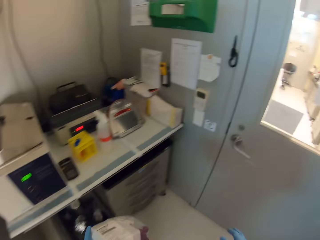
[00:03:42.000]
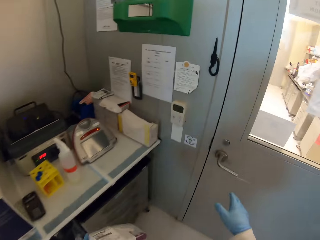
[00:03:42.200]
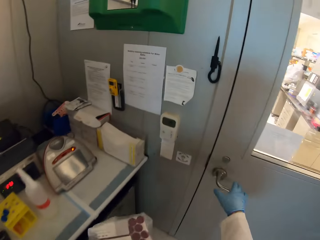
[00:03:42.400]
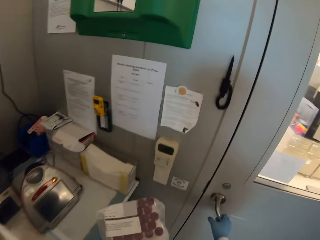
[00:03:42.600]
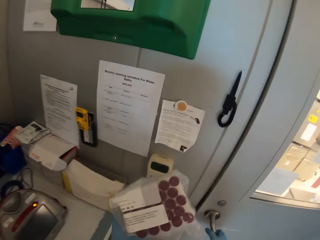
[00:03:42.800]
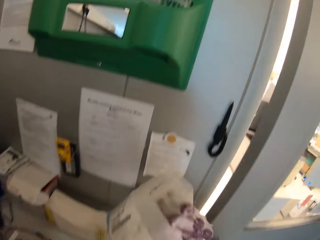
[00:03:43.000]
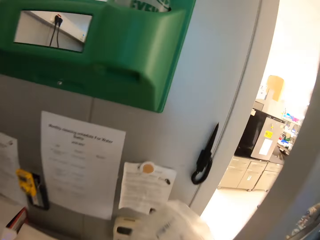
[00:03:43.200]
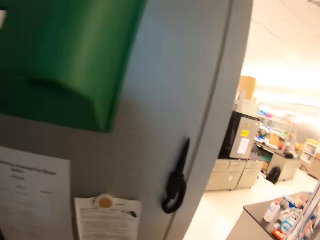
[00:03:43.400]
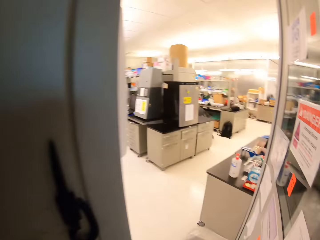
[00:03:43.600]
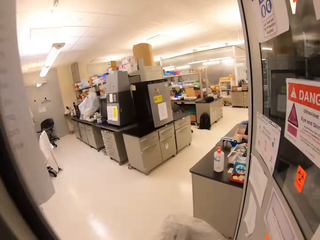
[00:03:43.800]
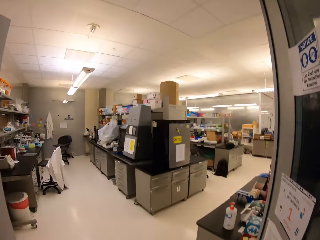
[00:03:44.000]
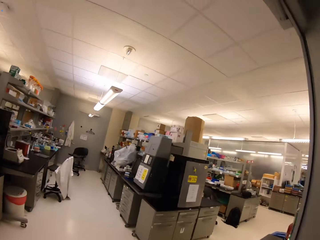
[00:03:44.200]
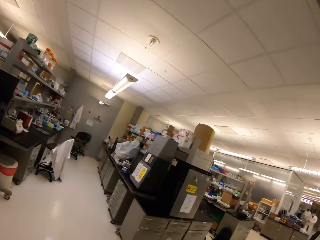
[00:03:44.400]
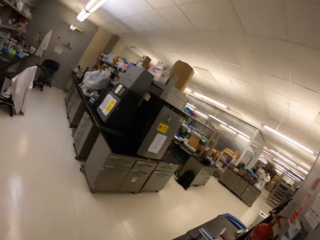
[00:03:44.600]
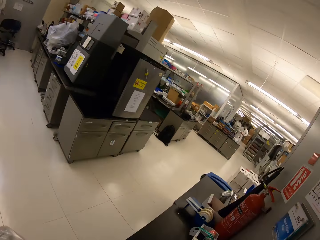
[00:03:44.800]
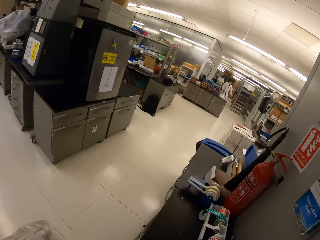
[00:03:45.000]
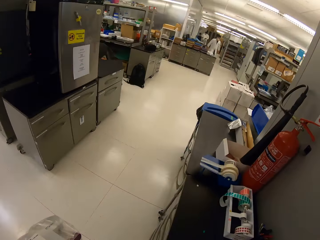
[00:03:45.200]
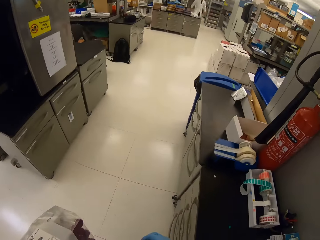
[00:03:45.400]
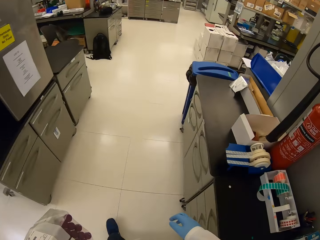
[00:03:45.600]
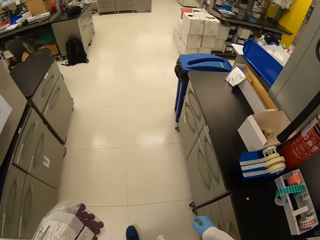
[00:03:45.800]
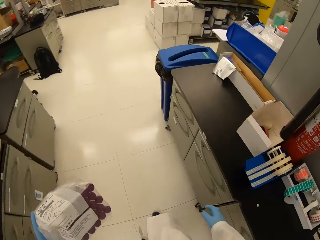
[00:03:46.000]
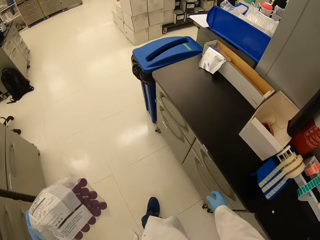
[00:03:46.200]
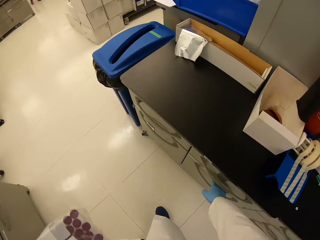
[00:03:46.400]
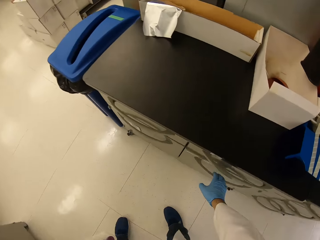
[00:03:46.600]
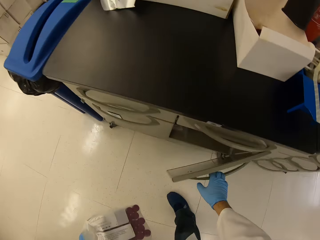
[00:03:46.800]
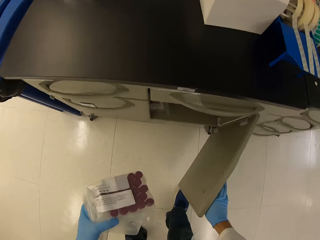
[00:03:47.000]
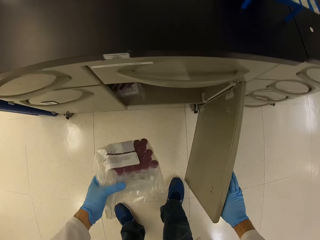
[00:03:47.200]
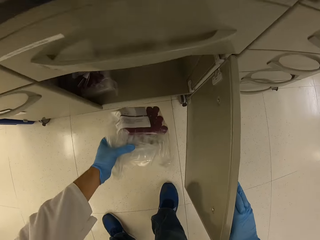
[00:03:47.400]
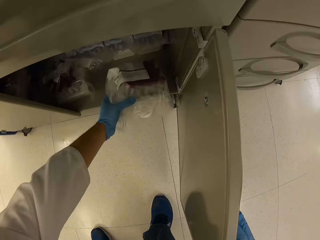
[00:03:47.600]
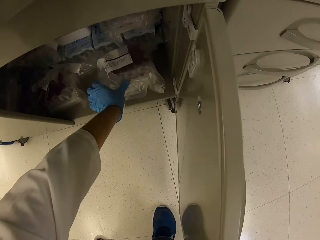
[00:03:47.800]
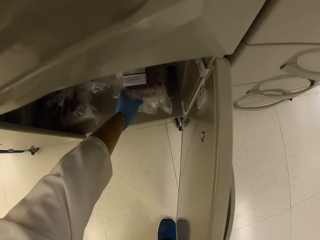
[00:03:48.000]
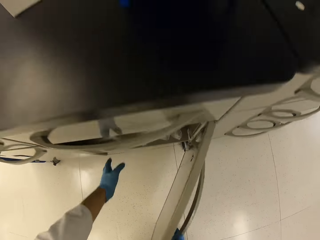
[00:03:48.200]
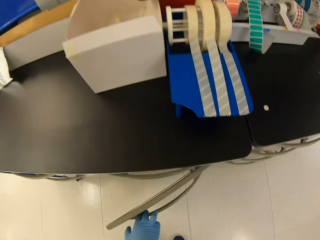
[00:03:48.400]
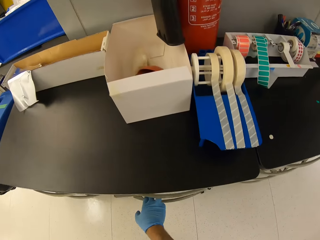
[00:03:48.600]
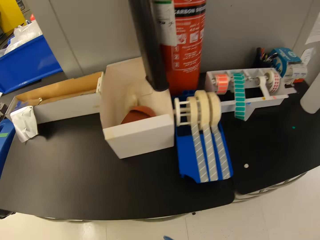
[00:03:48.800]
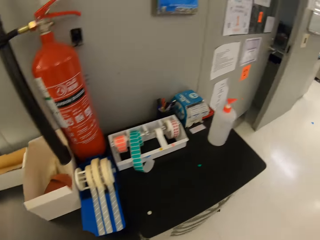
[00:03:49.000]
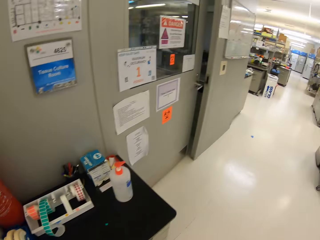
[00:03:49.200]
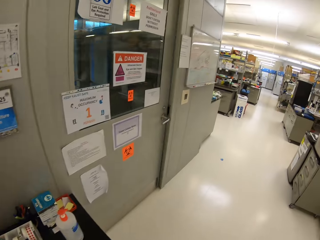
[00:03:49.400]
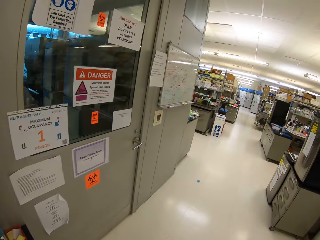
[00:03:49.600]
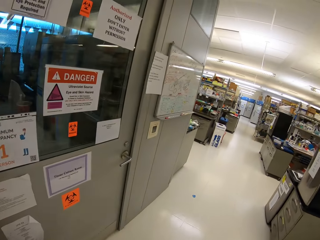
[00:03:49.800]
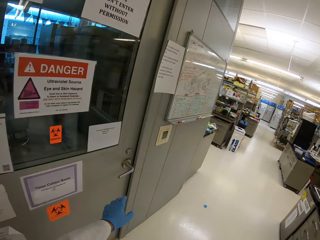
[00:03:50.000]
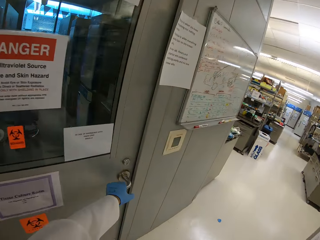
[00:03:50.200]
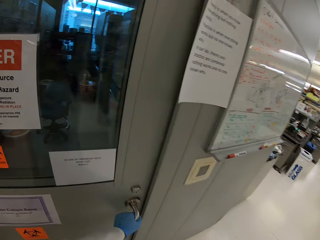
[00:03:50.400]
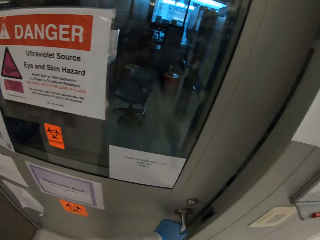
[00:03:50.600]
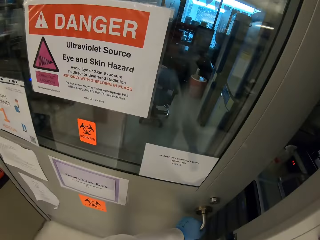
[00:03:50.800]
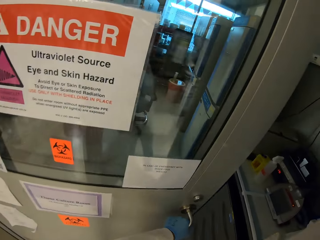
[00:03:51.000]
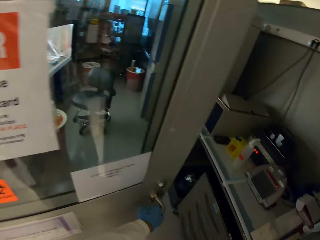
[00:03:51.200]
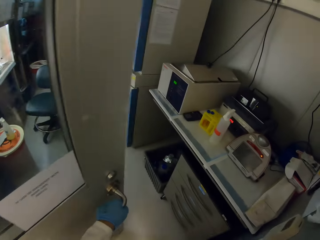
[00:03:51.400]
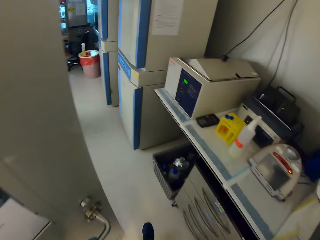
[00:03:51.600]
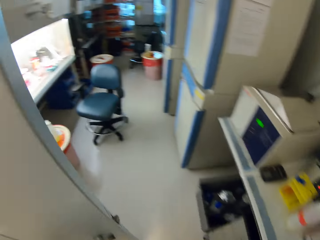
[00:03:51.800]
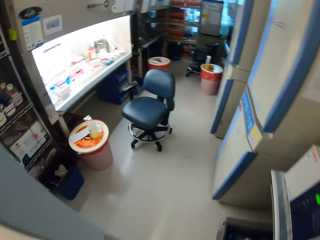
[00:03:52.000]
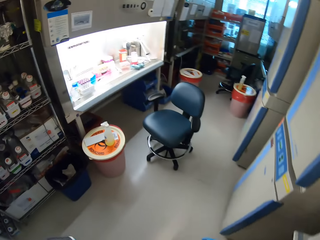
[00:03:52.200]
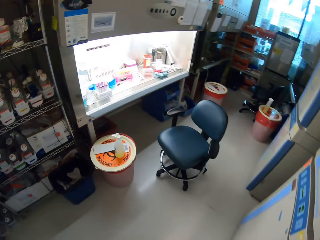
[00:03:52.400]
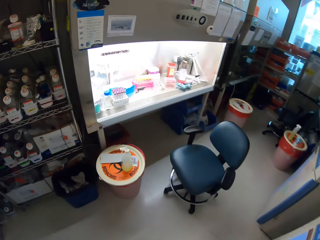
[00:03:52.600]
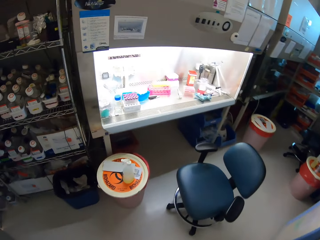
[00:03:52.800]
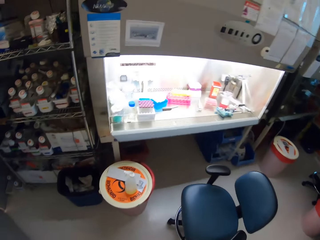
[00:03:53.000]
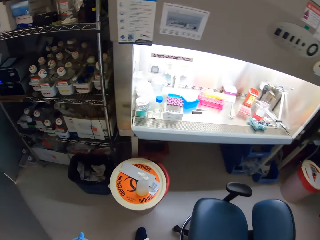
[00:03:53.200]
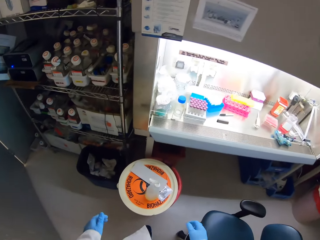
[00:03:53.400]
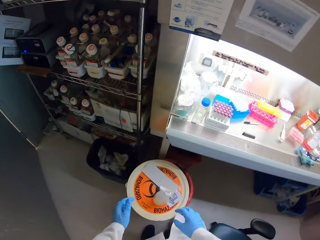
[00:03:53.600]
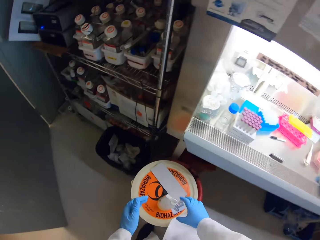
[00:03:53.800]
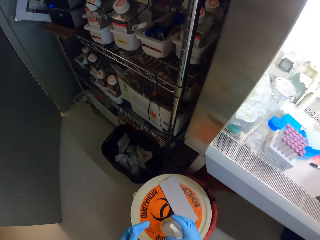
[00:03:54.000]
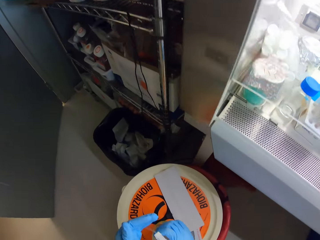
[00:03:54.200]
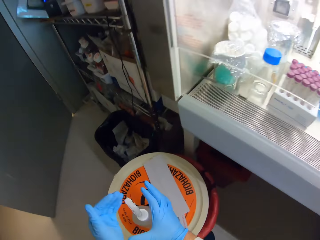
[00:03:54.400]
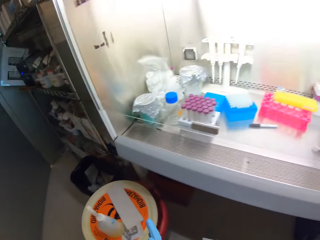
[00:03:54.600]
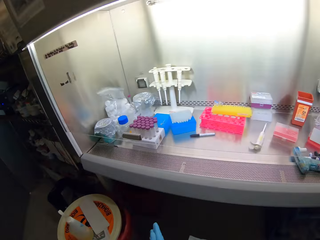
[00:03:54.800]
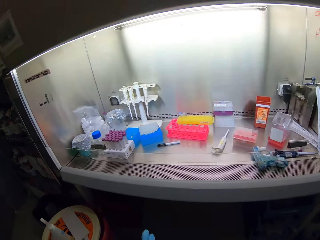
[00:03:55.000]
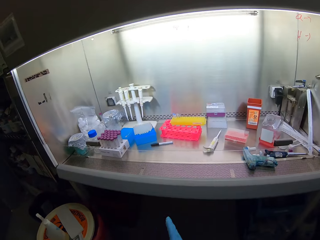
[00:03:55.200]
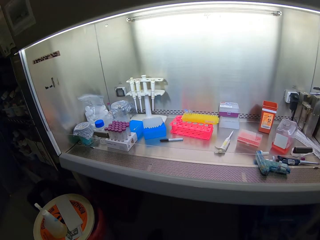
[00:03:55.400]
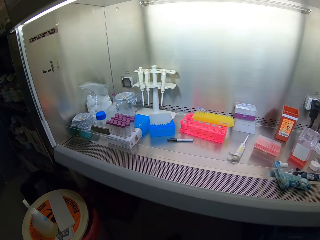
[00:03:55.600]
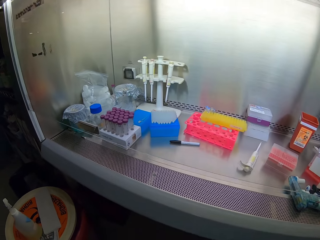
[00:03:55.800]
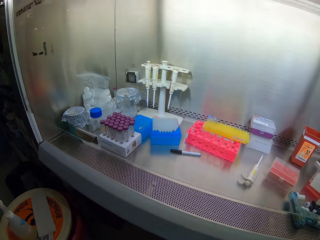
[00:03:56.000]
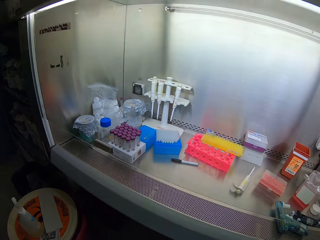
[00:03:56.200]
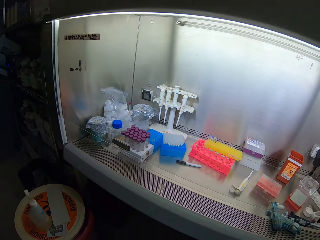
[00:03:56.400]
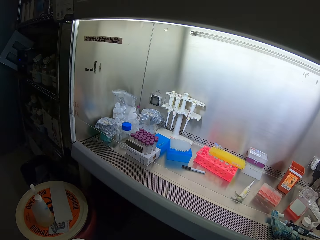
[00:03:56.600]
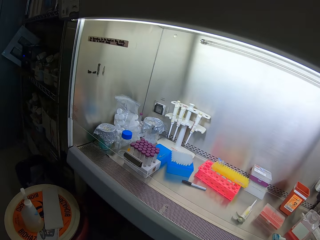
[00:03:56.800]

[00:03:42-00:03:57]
The camera wearer opens the door. They walk inside the building. They place the test tubes in the cabinet drawer. They put the carton racks in the fridge. They open the door. They sanitize hands. They touch the bottle.

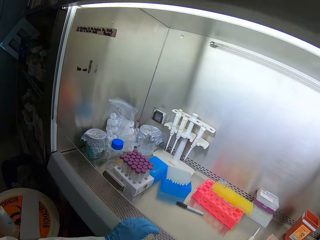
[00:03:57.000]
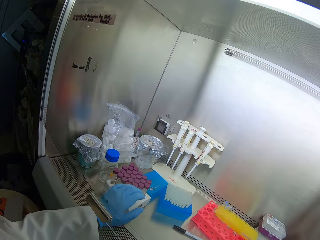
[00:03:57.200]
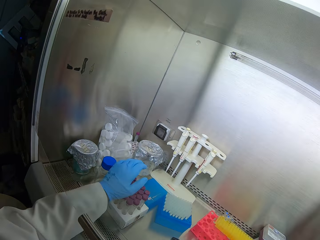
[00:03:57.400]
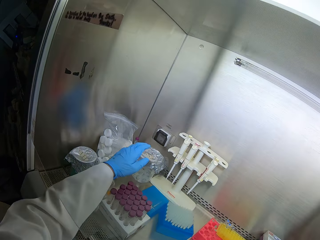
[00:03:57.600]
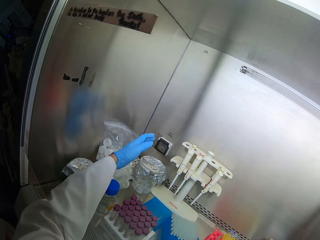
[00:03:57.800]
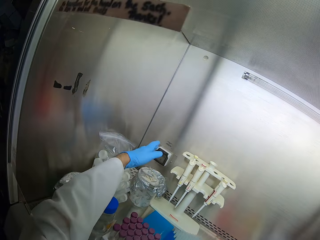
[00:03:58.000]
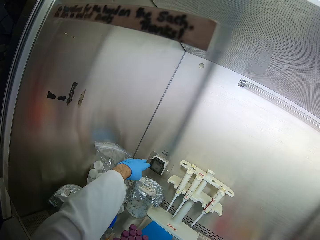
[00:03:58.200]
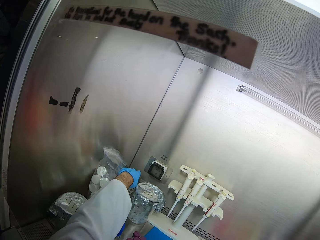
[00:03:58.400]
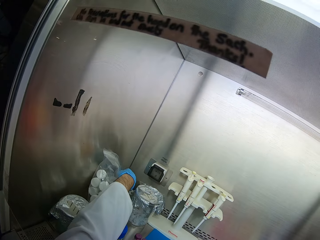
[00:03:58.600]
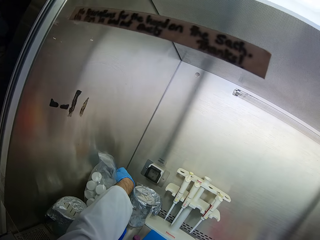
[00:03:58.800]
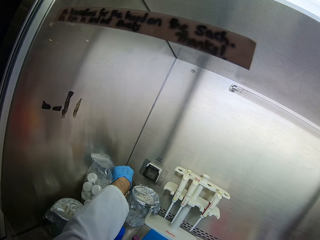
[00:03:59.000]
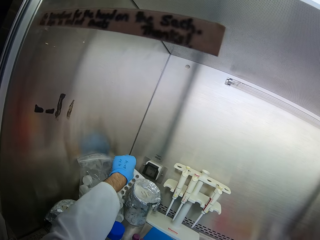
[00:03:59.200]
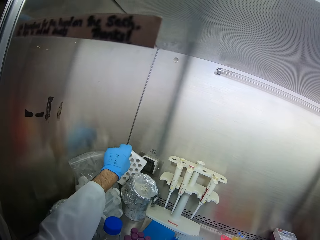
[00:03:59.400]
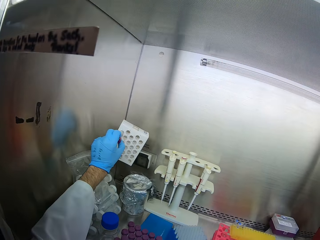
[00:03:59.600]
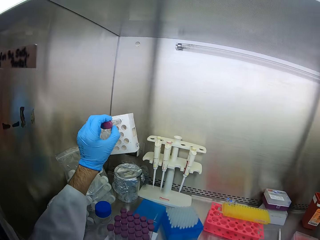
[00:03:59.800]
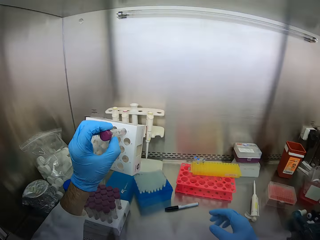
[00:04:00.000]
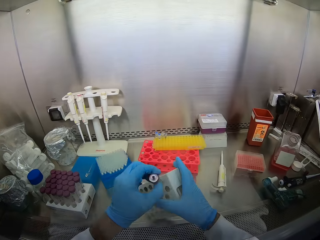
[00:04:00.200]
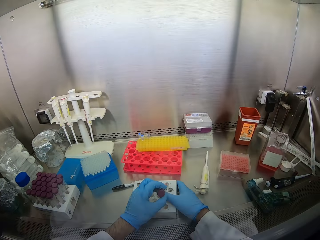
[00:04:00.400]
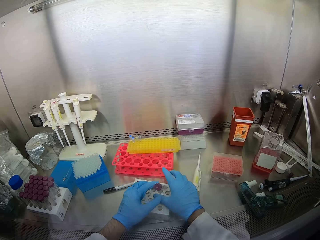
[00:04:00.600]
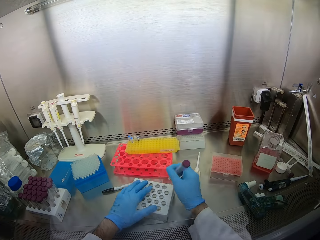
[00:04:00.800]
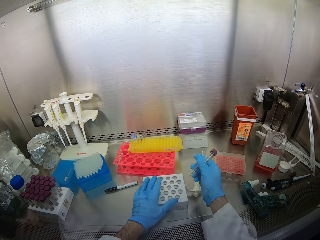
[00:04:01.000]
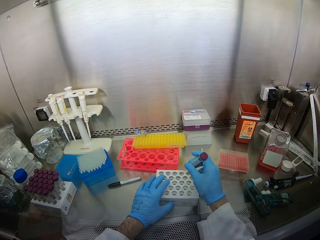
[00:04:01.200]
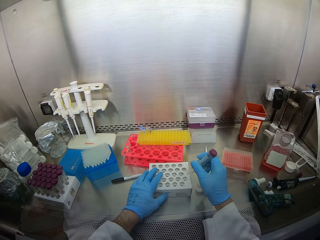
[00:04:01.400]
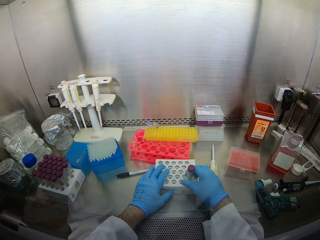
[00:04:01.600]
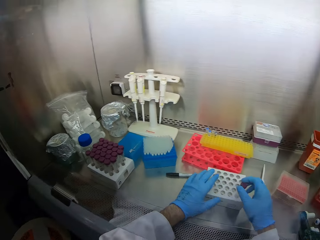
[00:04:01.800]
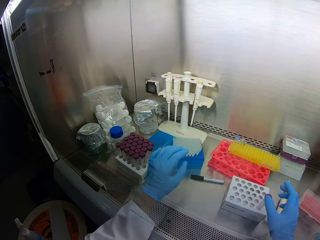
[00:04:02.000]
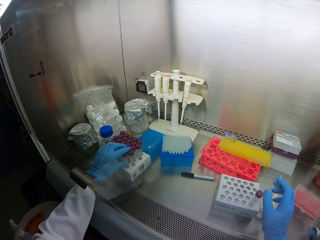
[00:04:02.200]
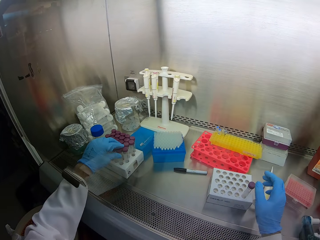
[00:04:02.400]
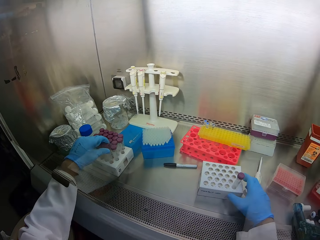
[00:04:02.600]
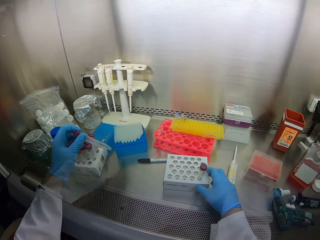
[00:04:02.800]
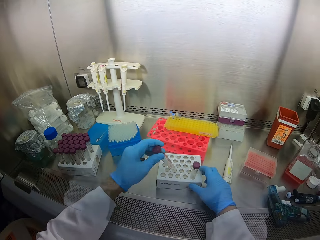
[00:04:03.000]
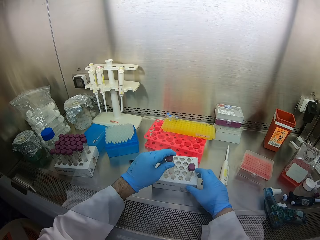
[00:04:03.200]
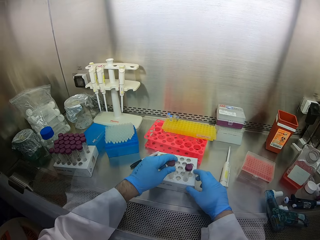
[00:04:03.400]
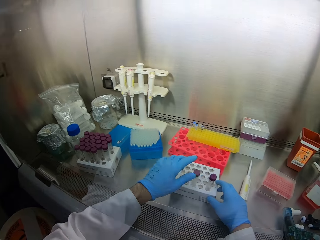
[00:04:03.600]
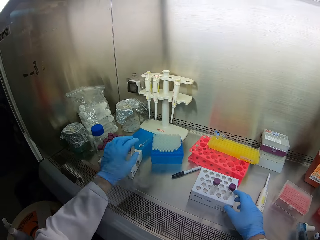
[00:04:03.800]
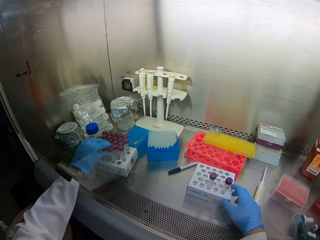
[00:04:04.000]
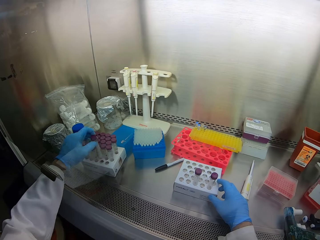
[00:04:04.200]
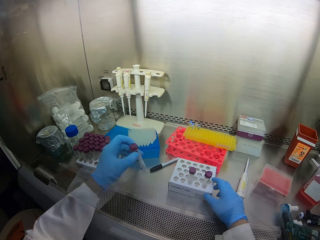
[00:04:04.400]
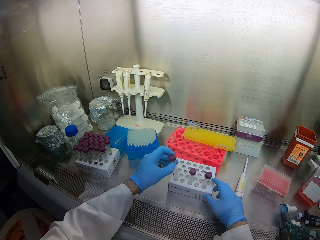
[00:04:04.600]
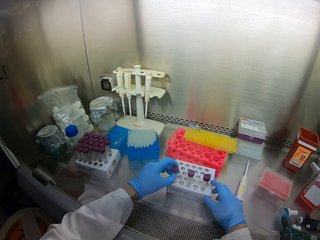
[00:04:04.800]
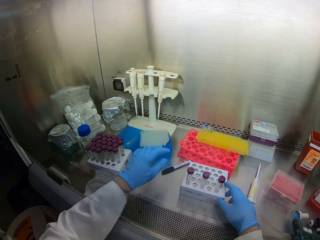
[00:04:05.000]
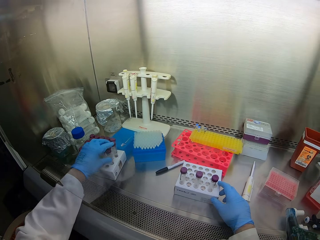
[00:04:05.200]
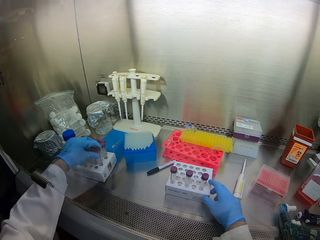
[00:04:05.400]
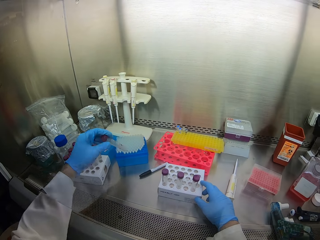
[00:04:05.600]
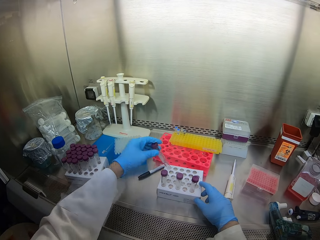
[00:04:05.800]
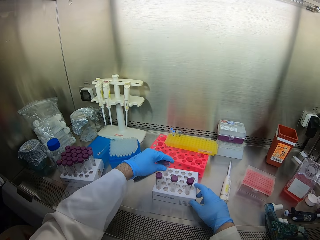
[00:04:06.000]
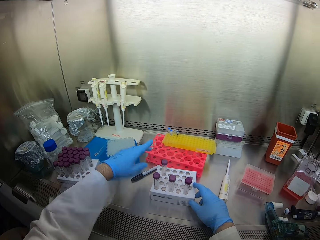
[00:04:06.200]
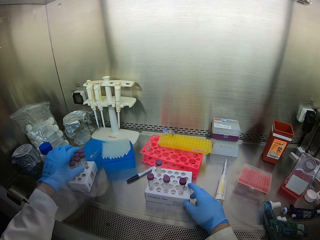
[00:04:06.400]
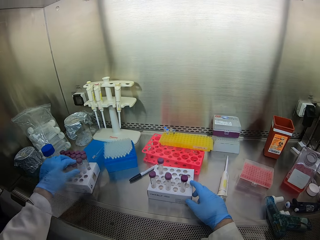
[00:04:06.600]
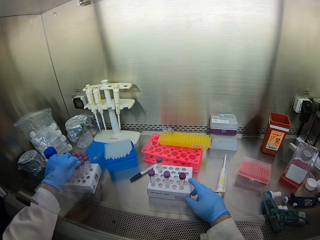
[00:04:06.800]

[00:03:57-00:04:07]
The camera wearer picks up a test tube rack. They hold the rack. They arrange the test tubes in the test tube rack. They put the test tubes on the rack.
